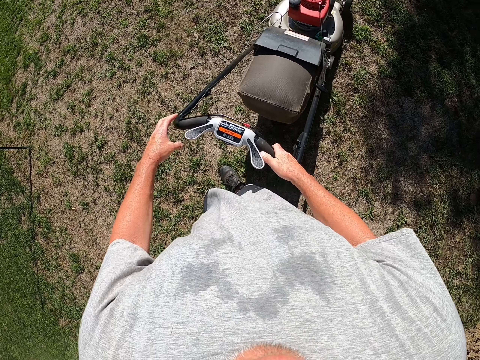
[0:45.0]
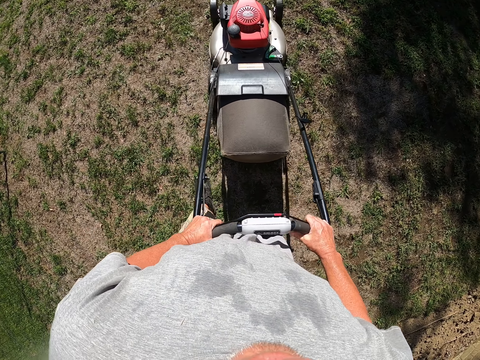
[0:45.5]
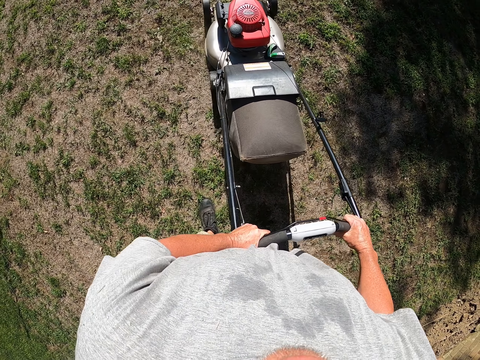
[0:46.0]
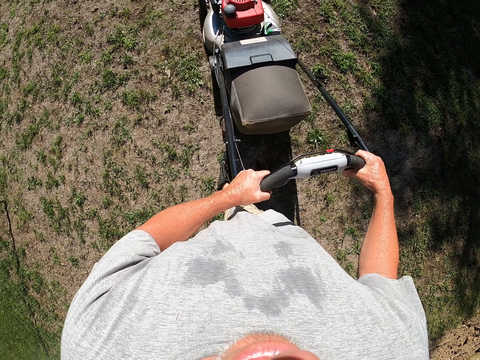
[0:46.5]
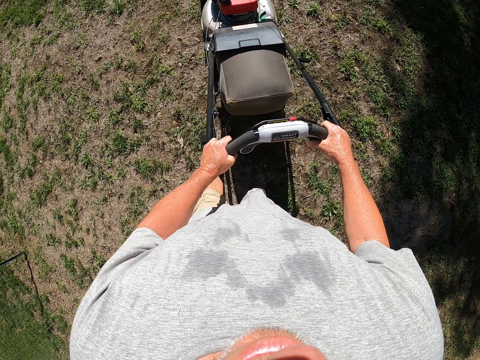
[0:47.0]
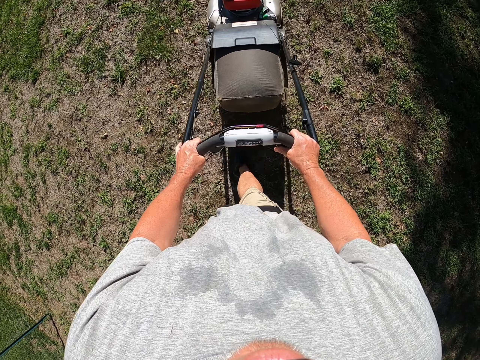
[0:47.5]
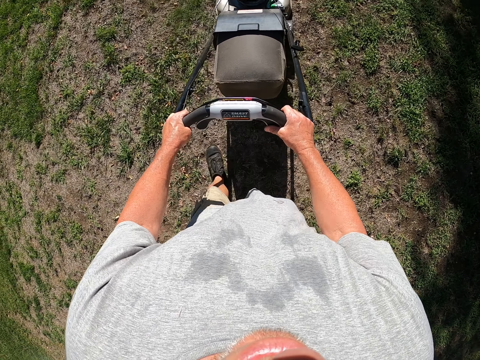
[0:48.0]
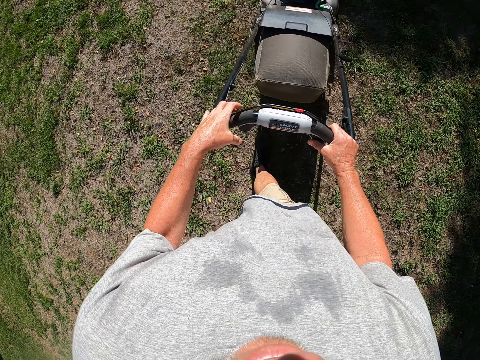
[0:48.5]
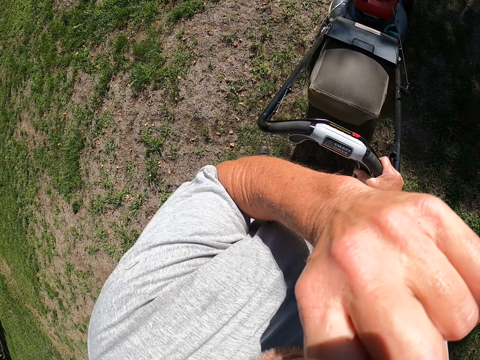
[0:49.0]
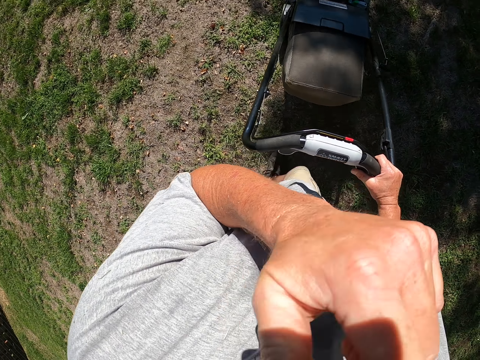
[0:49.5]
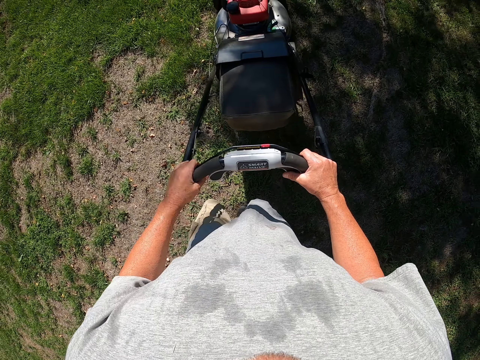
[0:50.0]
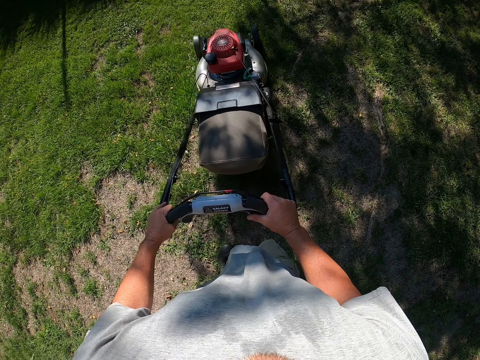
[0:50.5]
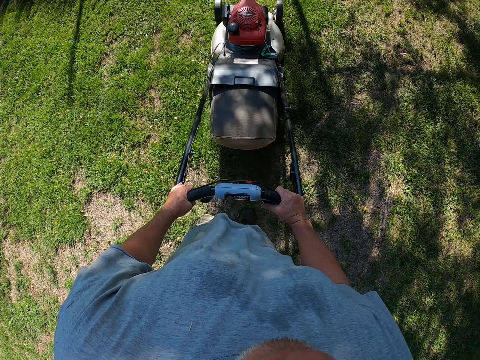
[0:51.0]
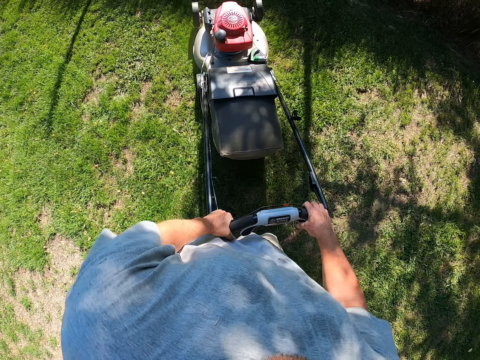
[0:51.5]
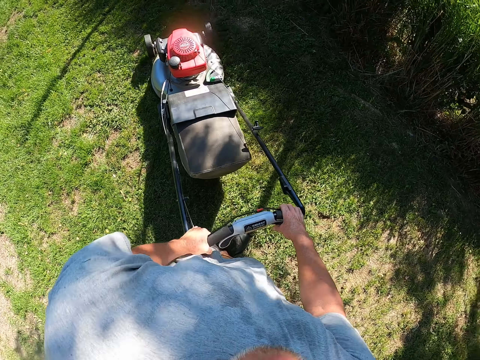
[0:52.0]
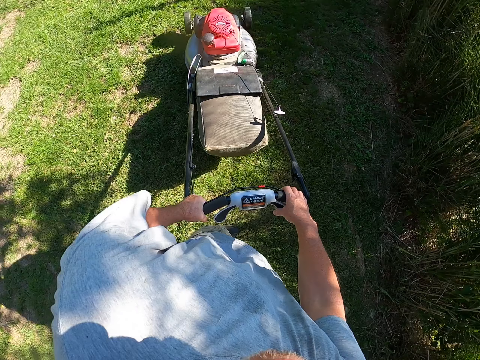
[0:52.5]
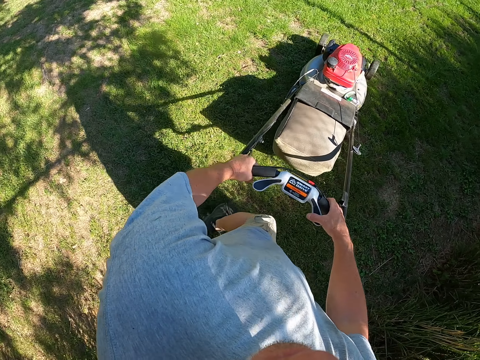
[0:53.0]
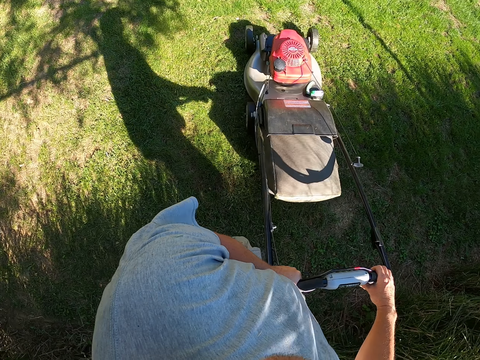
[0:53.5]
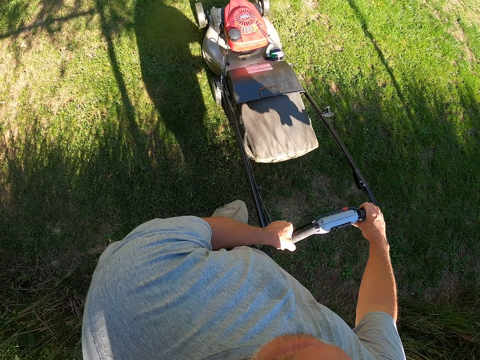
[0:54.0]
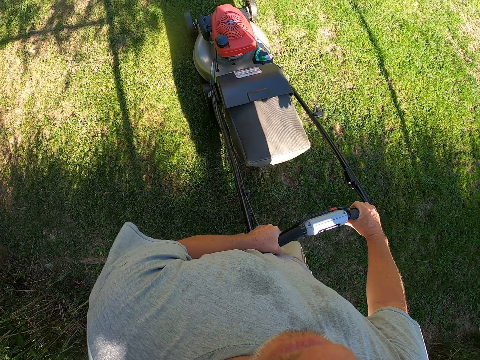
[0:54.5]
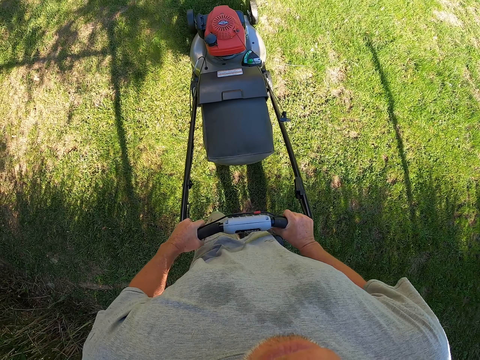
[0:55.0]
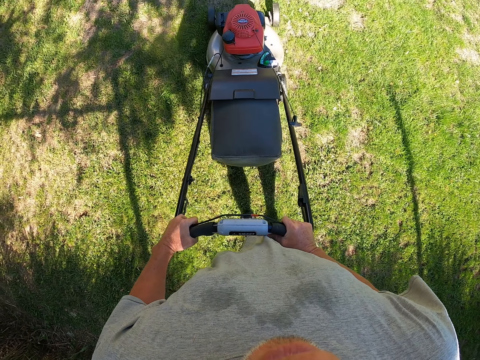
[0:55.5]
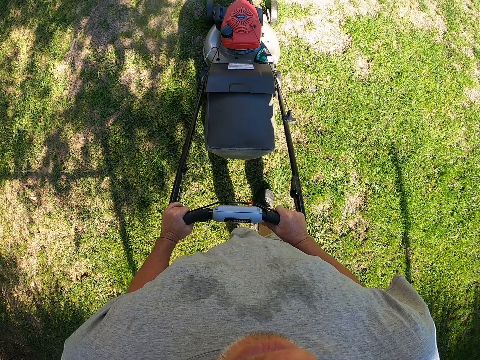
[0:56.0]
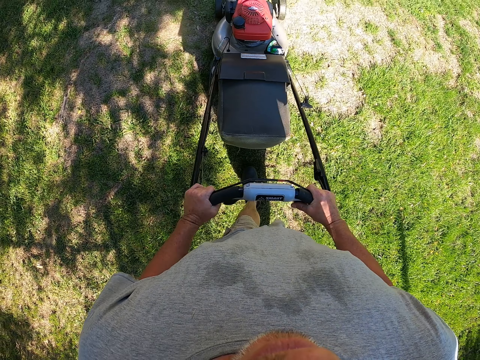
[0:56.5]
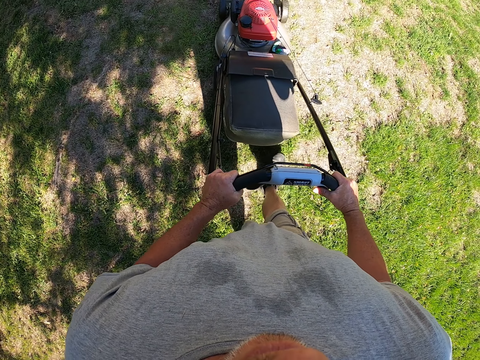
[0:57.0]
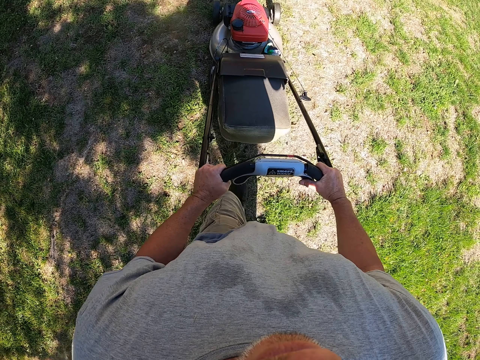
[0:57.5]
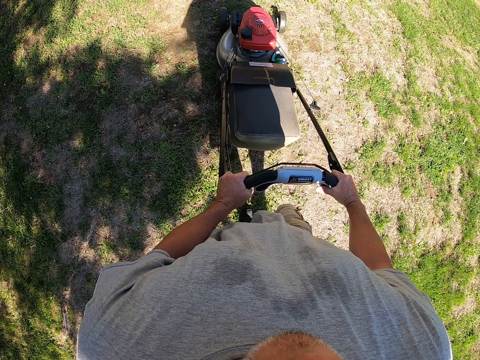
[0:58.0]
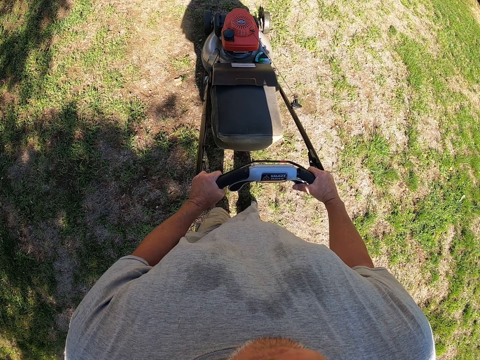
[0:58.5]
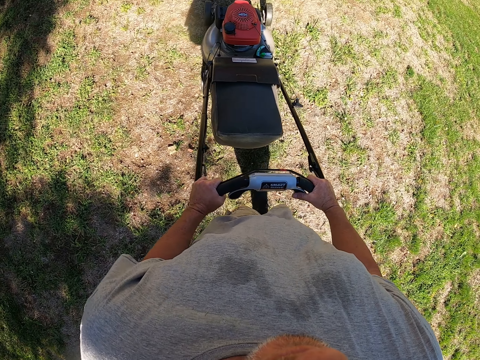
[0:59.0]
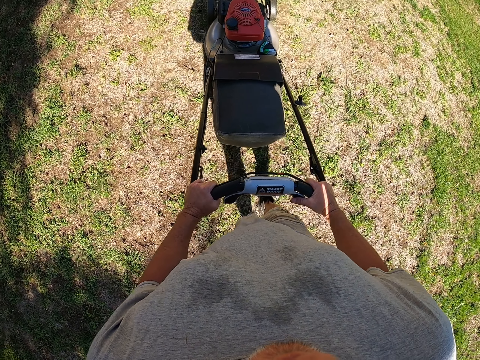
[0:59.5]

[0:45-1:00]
The camera wearer scratches his nose. He moves a hand to the face. He cuts grass with a lawn mower on the field.

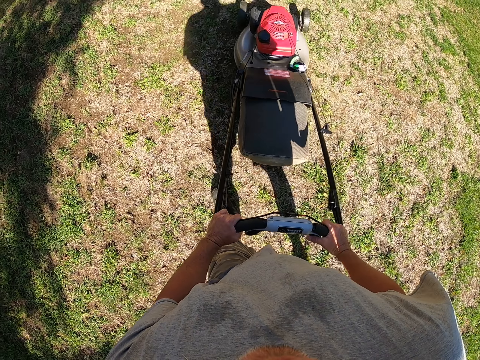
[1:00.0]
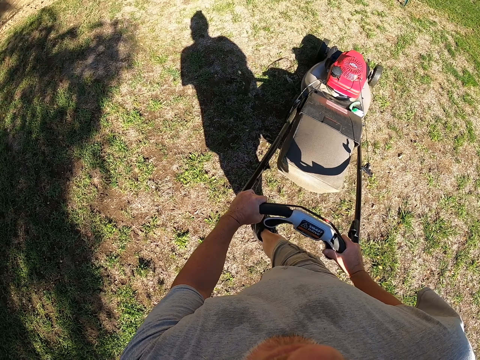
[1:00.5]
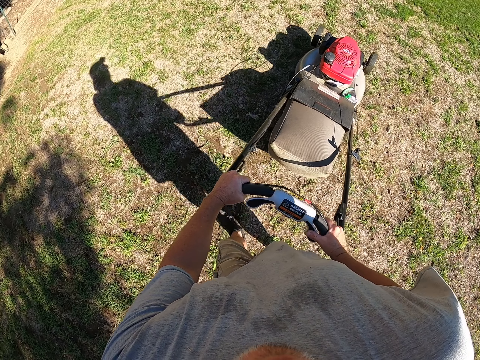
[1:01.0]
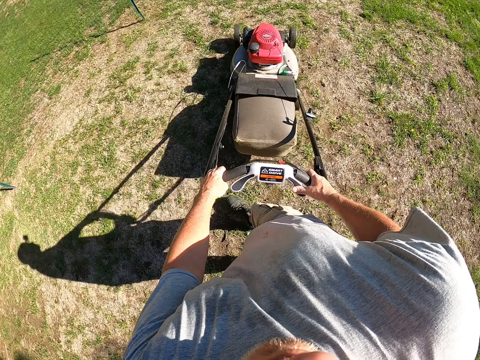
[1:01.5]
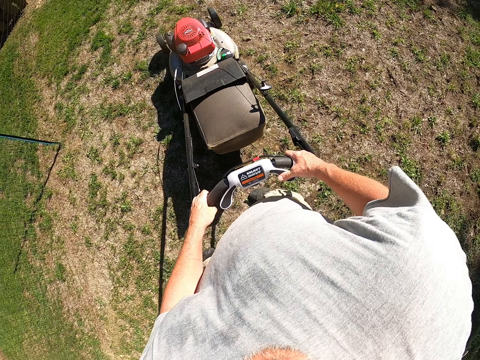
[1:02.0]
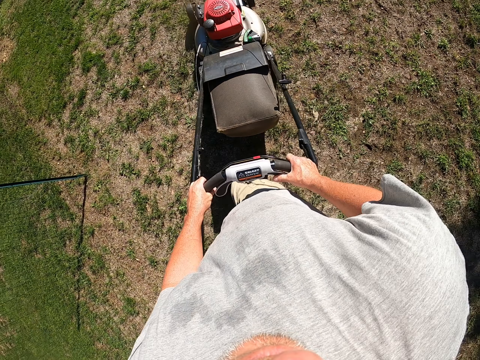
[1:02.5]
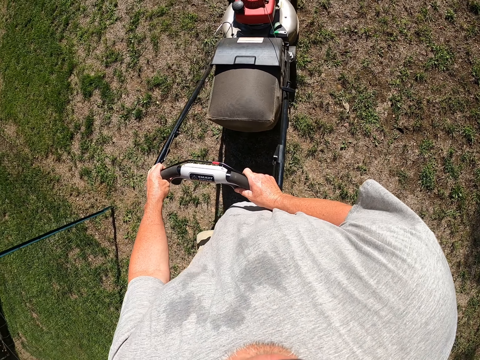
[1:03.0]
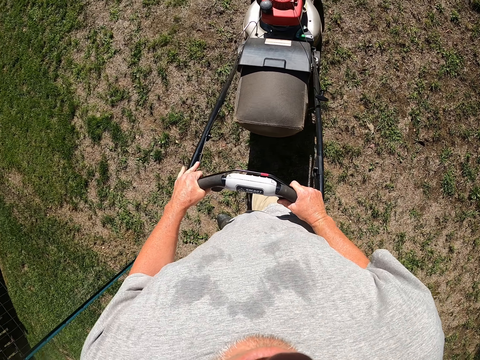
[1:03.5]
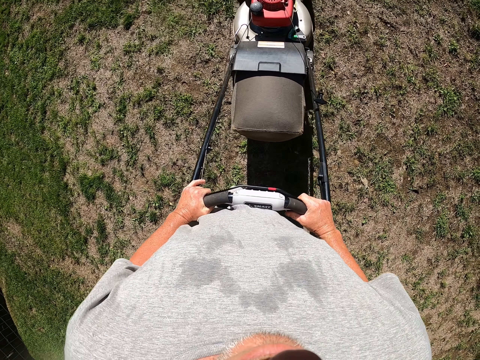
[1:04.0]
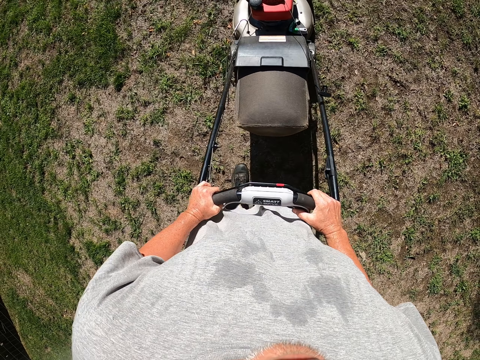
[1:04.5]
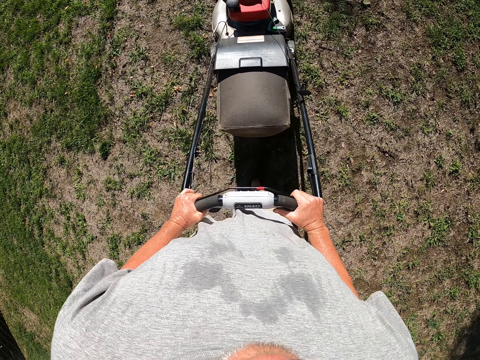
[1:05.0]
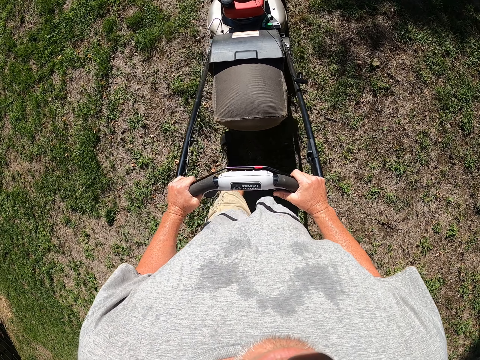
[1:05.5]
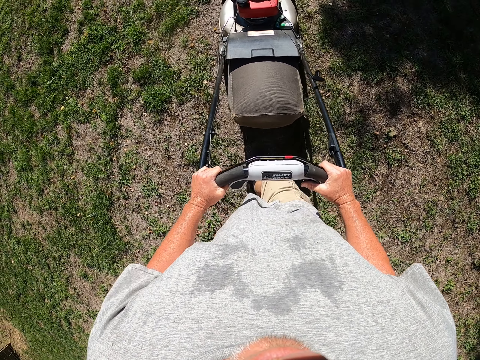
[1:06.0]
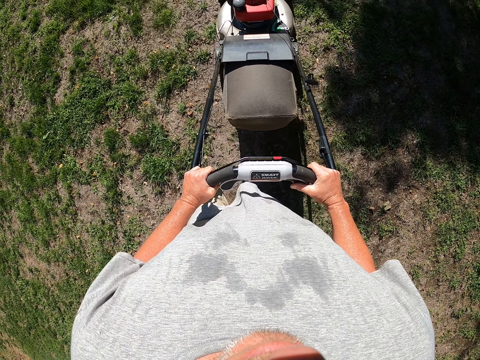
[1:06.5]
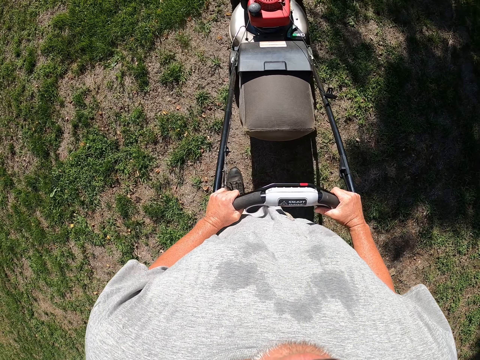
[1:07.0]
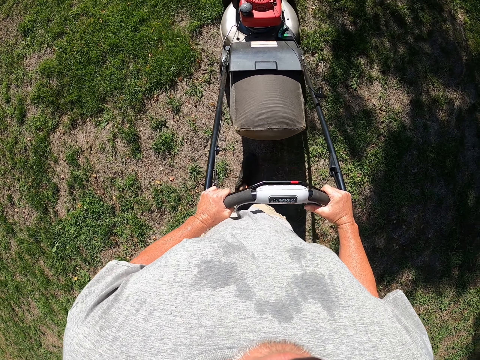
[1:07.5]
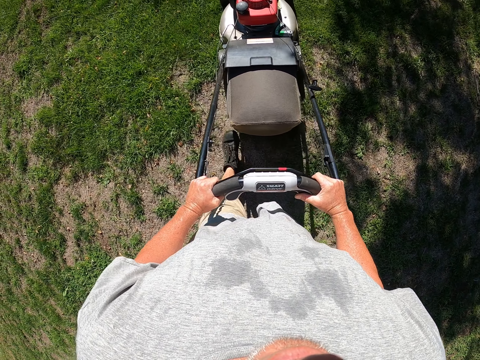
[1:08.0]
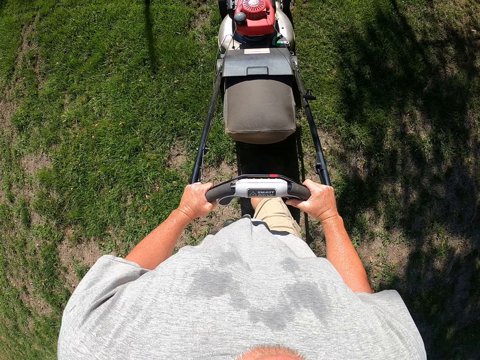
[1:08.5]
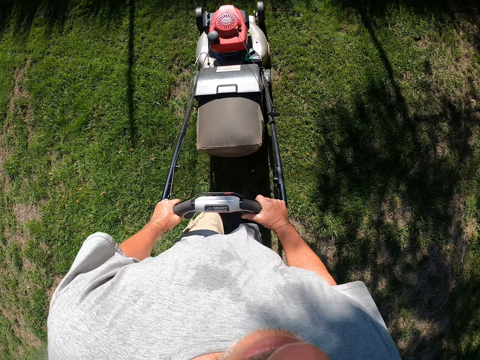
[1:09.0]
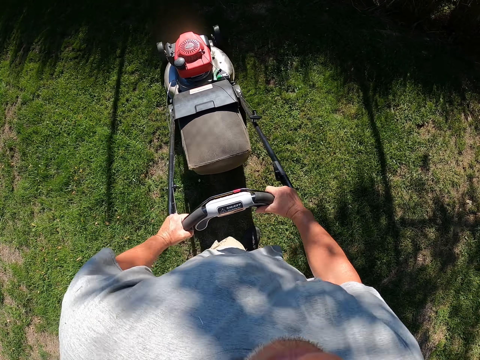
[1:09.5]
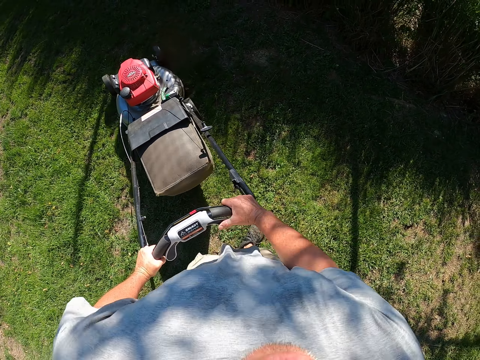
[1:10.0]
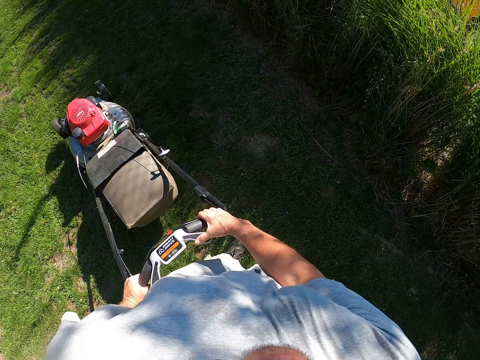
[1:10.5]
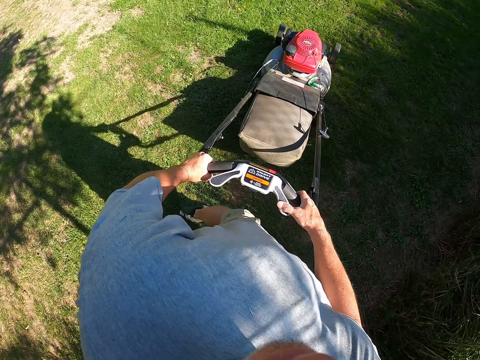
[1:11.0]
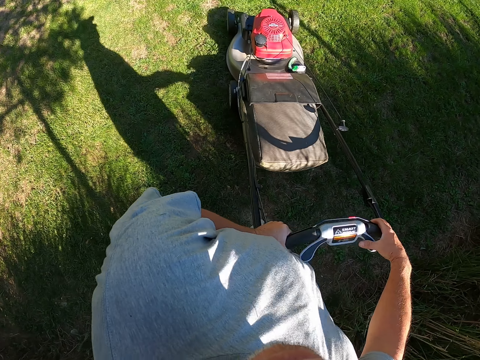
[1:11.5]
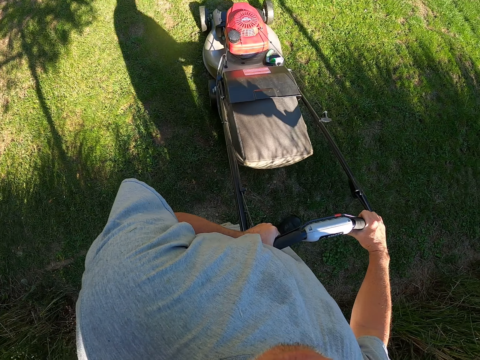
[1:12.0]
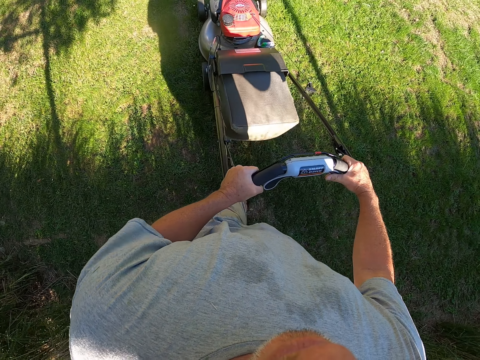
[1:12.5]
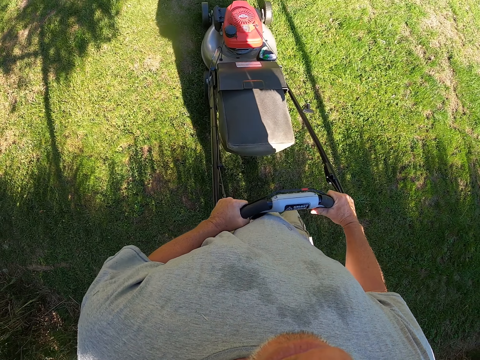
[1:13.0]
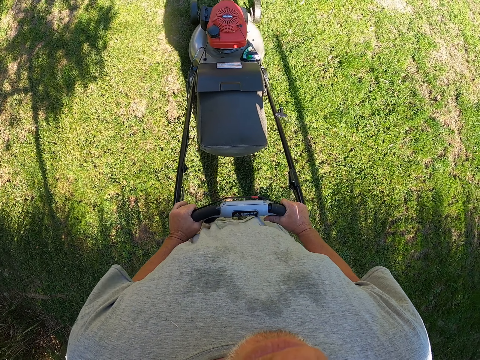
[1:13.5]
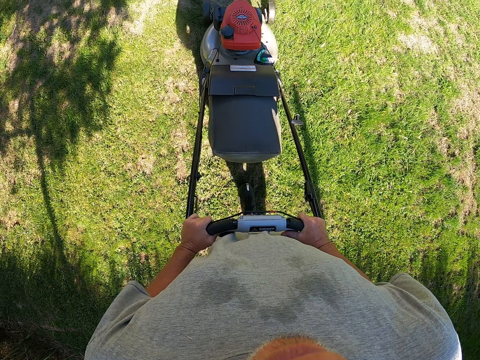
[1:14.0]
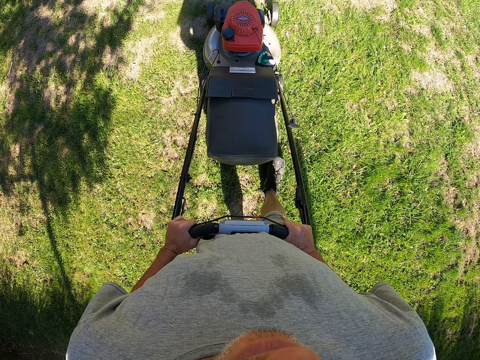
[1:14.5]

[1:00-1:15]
The camera wearer looks around the field. They cut grass with a lawn mower on the field.
